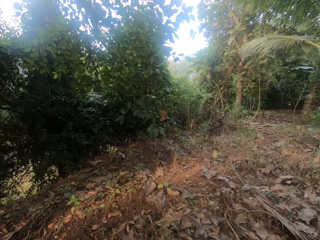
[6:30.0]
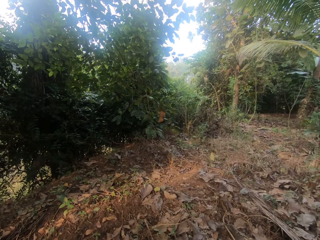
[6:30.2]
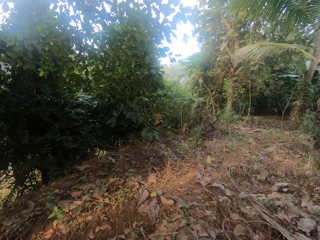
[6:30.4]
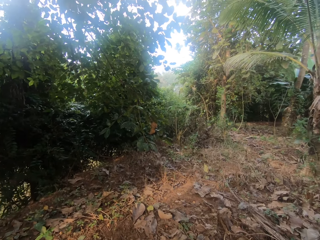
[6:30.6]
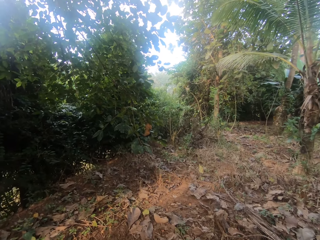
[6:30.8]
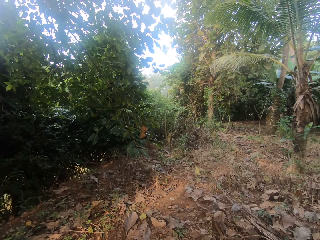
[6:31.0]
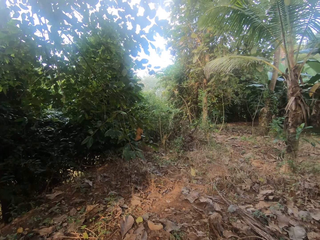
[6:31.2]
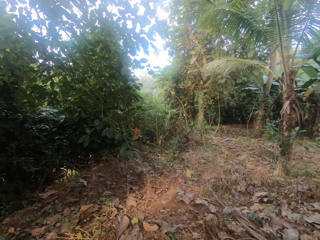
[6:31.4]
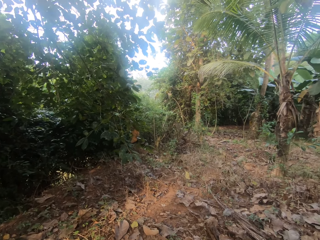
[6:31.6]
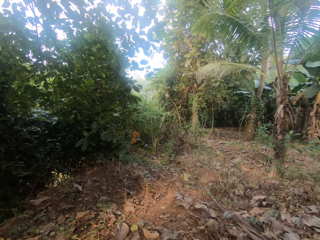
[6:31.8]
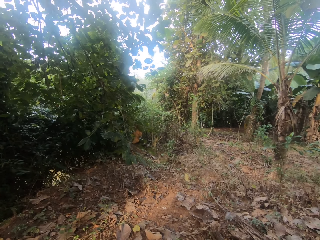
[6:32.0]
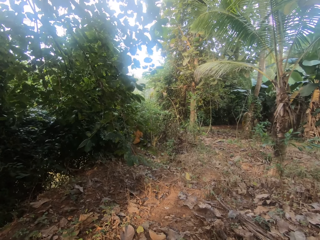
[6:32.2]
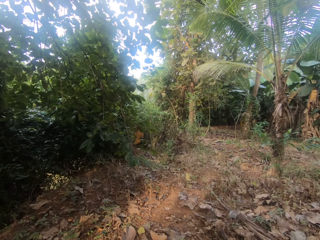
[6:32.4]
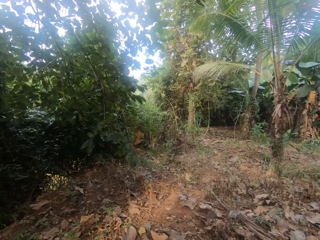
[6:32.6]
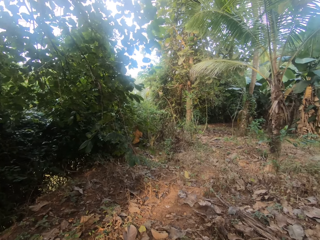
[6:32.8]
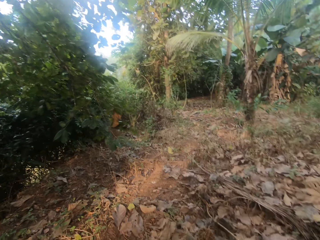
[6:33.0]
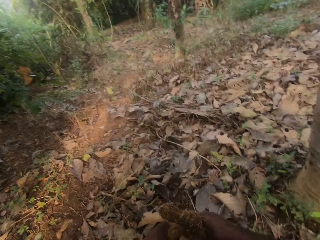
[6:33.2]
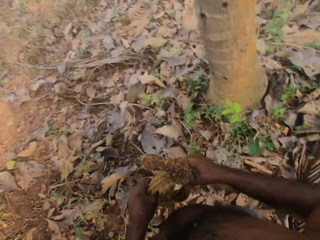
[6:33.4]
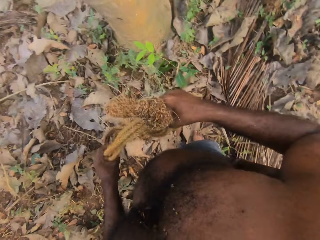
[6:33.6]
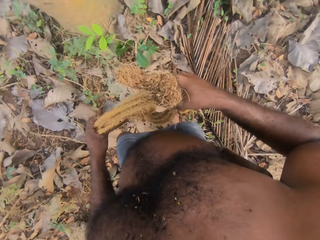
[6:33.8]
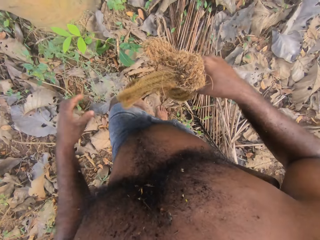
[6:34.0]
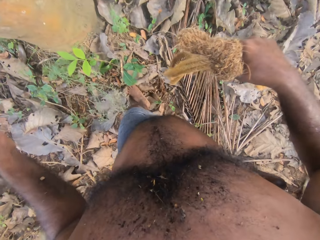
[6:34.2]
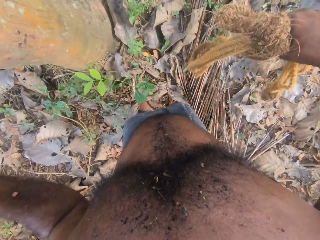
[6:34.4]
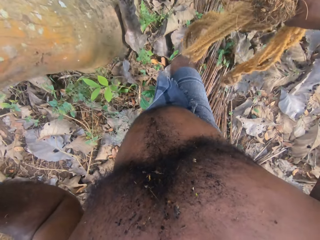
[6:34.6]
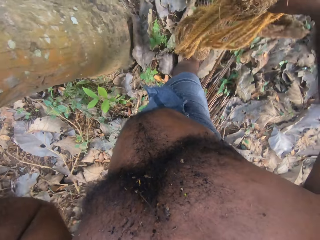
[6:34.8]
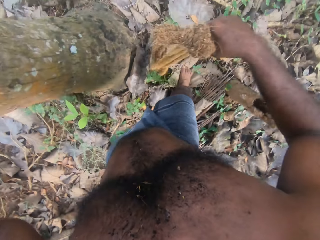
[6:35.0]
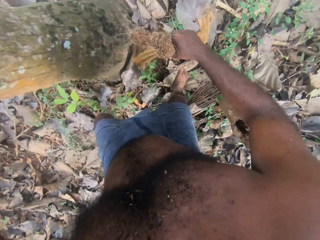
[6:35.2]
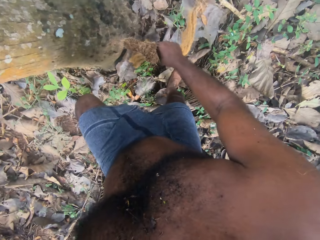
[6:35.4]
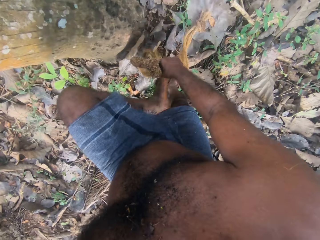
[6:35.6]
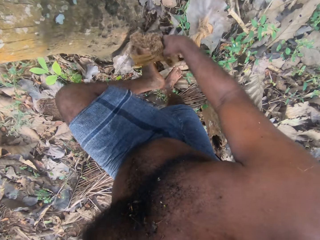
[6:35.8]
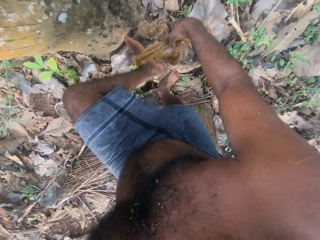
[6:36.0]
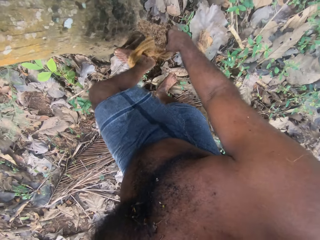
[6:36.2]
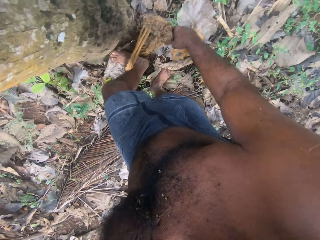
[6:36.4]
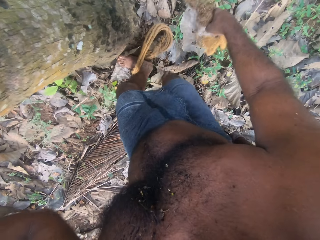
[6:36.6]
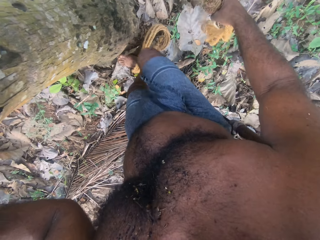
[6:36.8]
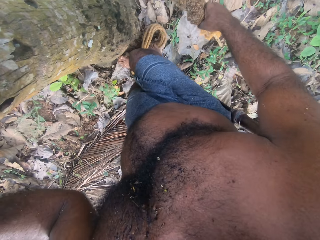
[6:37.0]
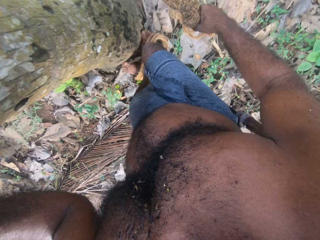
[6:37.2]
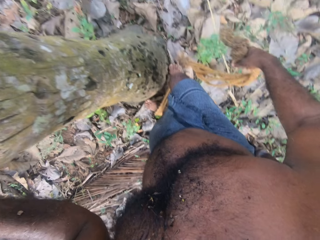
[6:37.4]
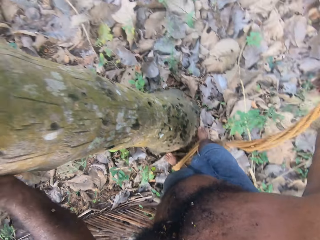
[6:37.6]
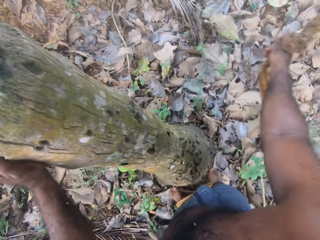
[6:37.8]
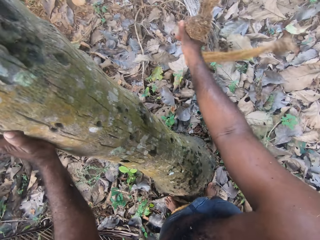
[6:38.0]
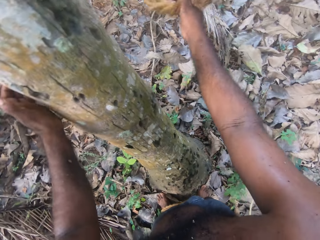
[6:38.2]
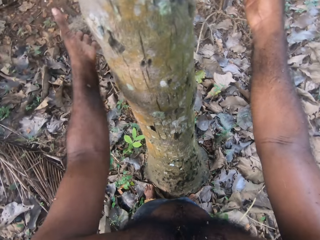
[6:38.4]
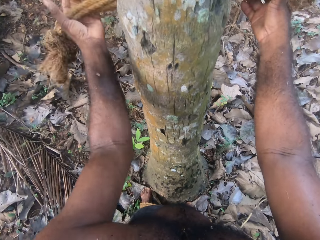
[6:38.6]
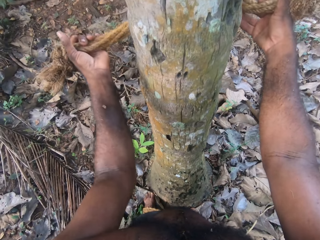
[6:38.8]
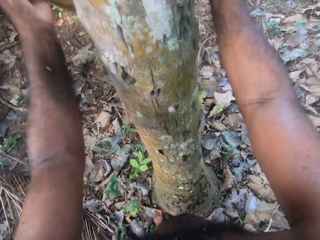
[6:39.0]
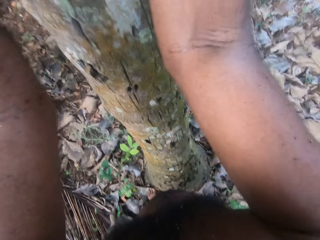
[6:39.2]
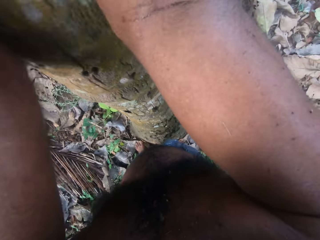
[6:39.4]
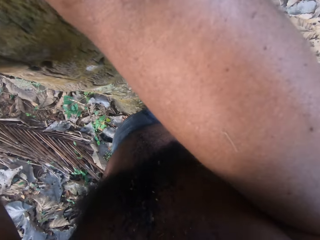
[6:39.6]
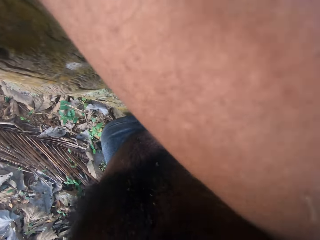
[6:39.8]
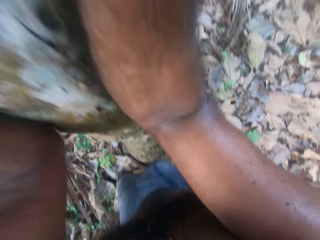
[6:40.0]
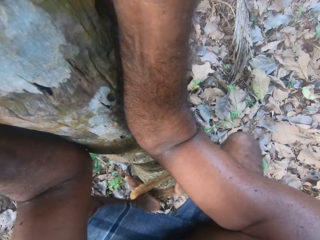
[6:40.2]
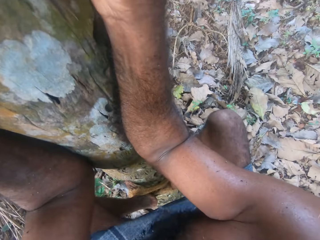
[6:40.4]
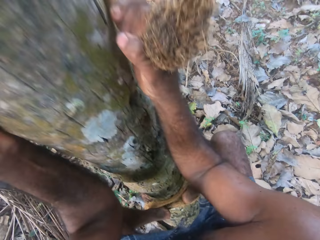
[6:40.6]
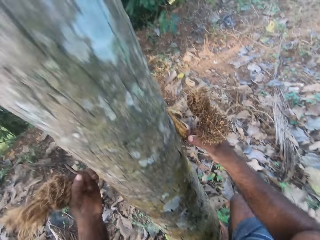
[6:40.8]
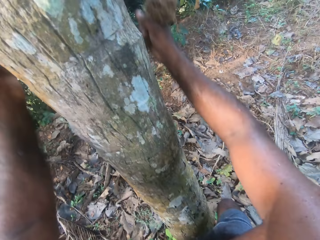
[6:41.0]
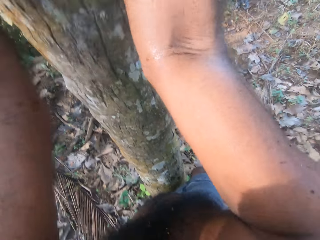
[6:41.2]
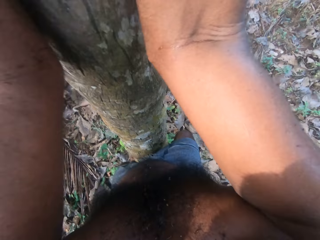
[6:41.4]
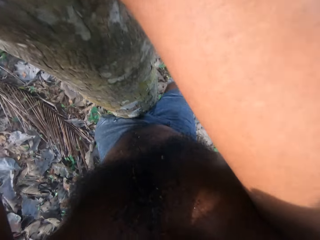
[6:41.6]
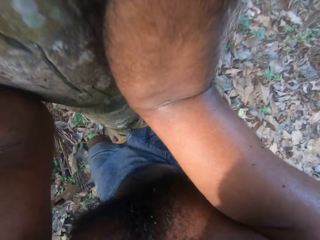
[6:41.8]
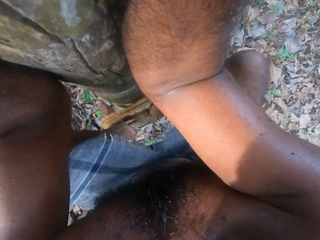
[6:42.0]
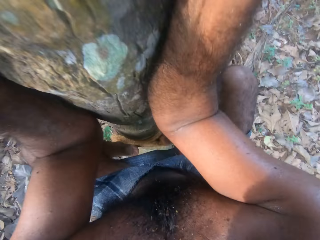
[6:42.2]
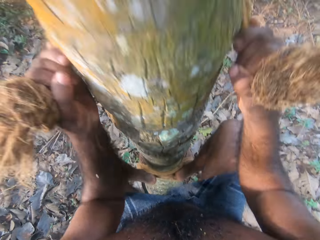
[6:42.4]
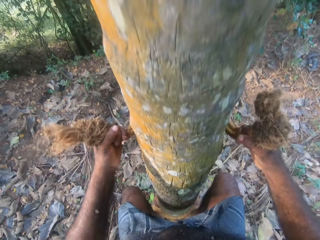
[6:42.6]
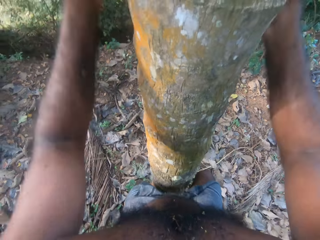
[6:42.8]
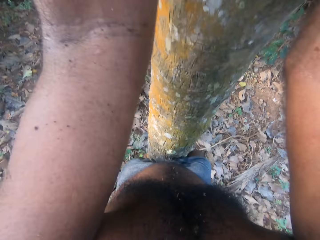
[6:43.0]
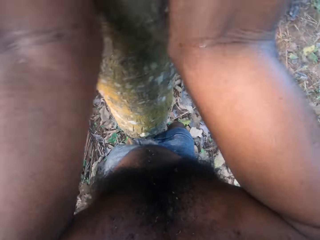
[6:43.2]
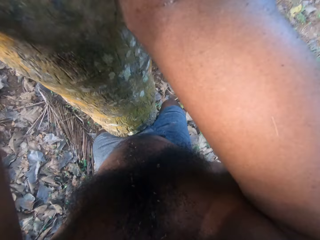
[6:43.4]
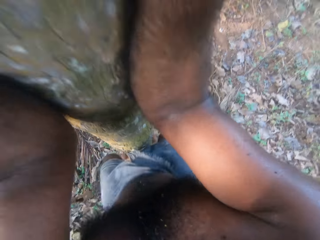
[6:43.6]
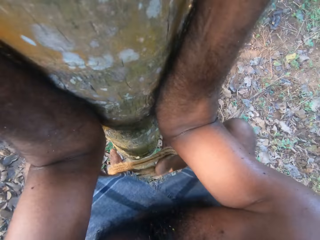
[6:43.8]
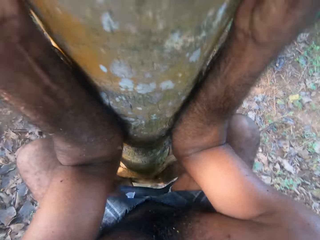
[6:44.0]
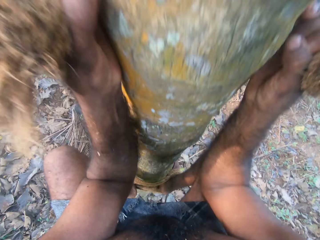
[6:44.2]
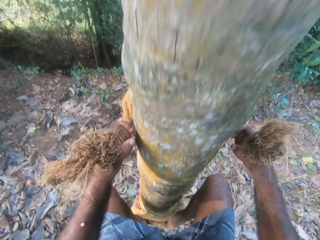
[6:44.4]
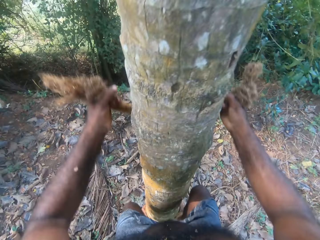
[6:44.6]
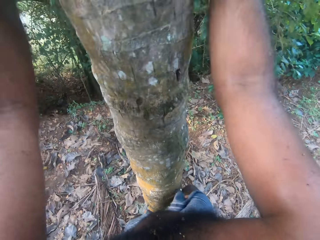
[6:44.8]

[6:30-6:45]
The camera wearer holds the palm tree. He ties the climbing rope in his feet. He puts the rope on his feet. He puts the rope around the tree. He adjusts the climbing rope and climbs the palm tree.

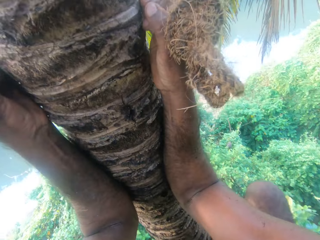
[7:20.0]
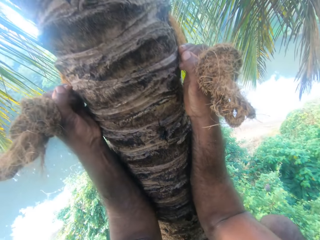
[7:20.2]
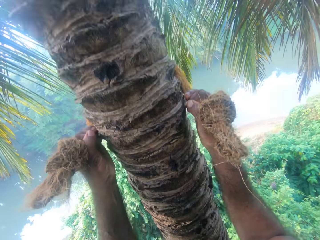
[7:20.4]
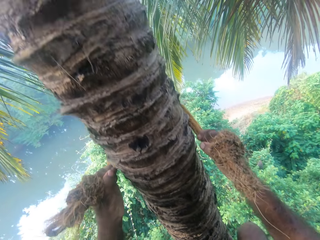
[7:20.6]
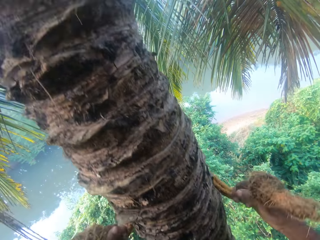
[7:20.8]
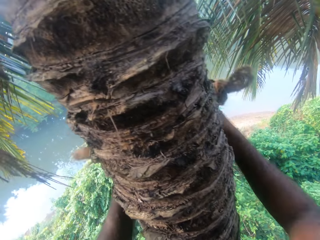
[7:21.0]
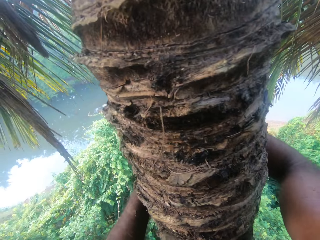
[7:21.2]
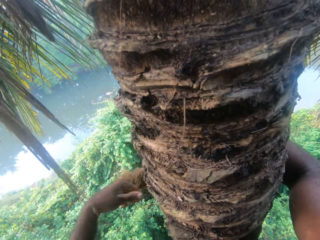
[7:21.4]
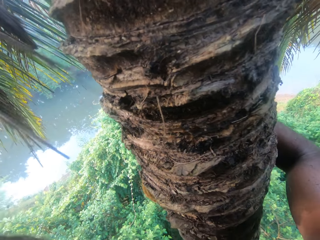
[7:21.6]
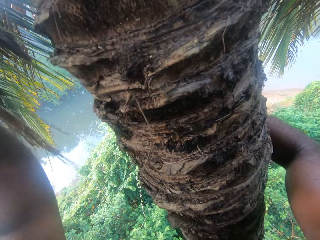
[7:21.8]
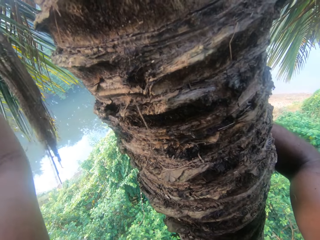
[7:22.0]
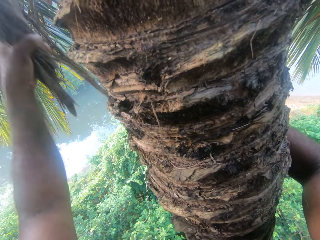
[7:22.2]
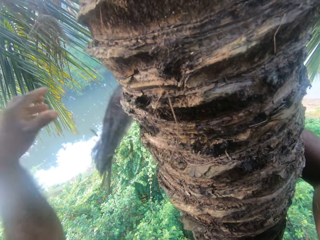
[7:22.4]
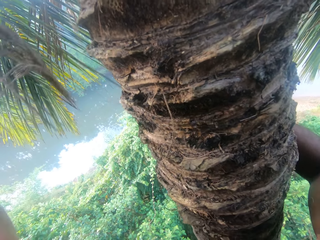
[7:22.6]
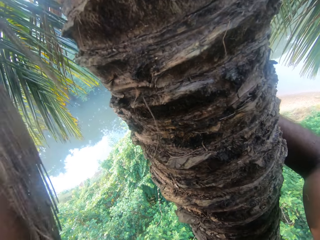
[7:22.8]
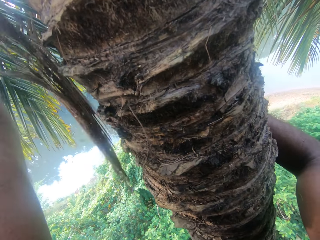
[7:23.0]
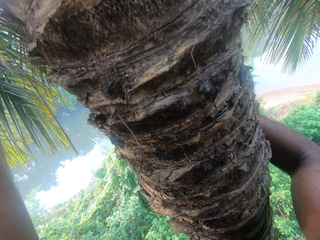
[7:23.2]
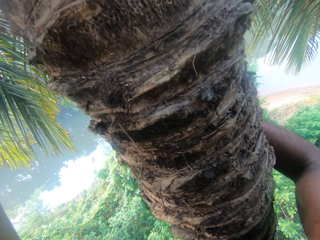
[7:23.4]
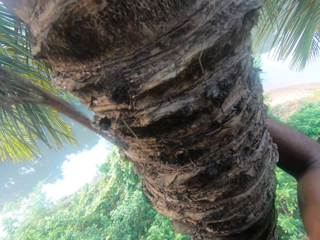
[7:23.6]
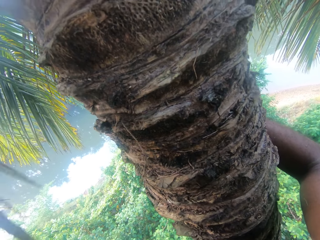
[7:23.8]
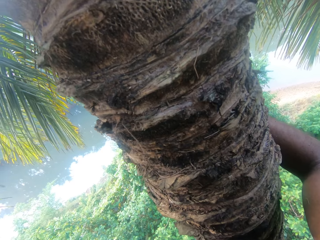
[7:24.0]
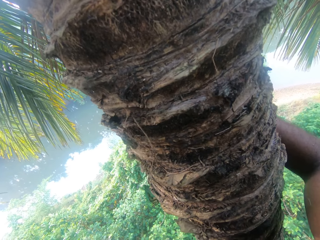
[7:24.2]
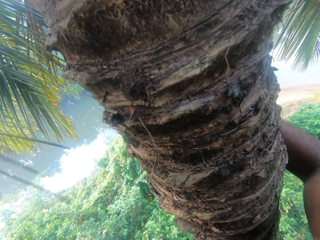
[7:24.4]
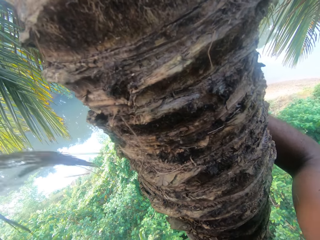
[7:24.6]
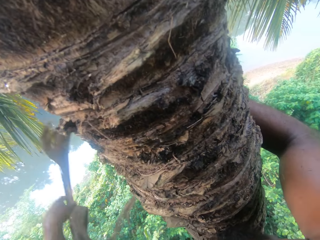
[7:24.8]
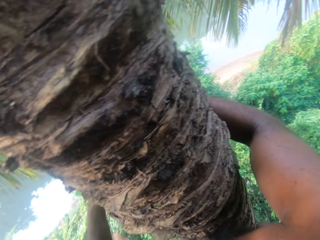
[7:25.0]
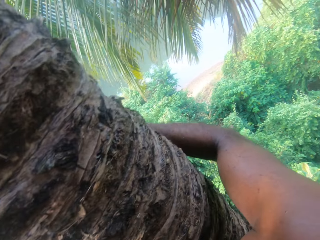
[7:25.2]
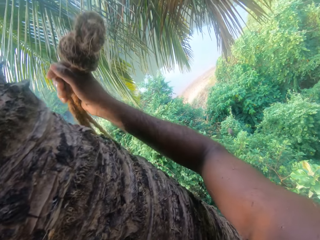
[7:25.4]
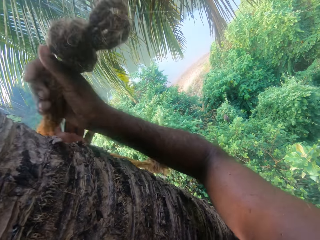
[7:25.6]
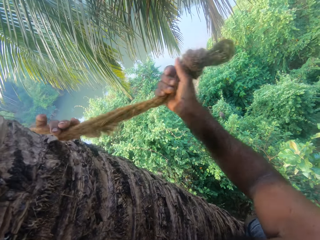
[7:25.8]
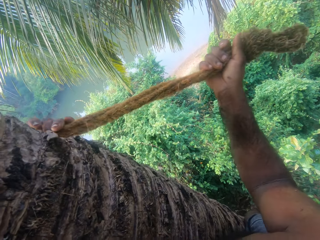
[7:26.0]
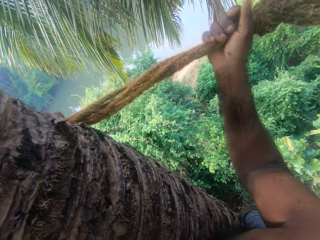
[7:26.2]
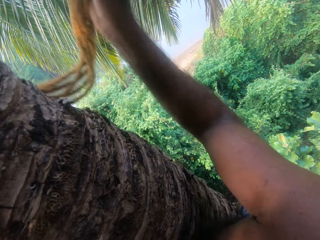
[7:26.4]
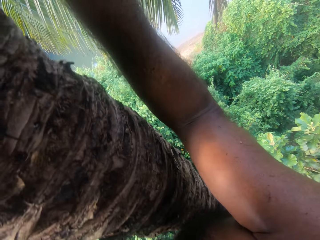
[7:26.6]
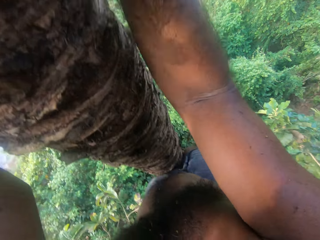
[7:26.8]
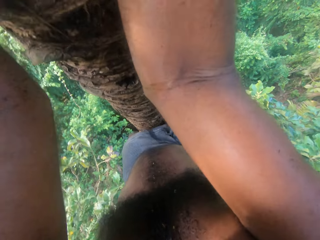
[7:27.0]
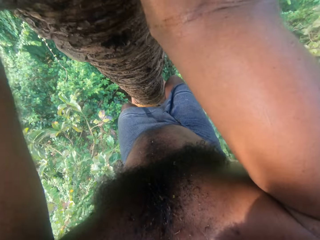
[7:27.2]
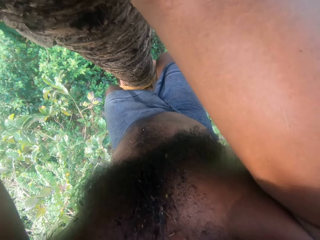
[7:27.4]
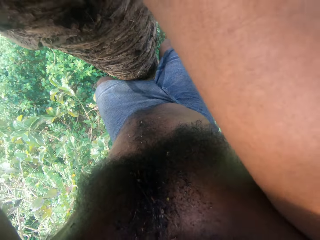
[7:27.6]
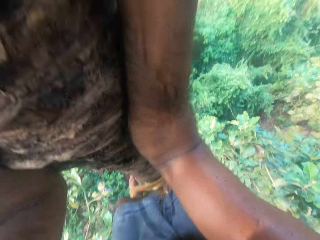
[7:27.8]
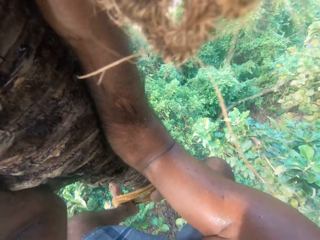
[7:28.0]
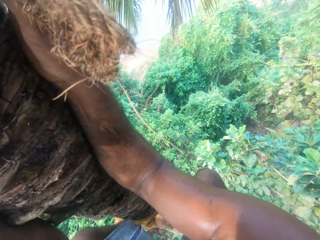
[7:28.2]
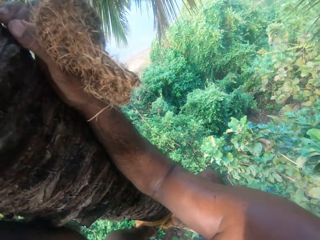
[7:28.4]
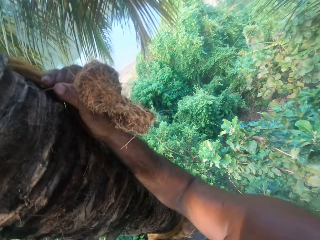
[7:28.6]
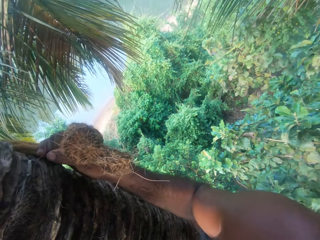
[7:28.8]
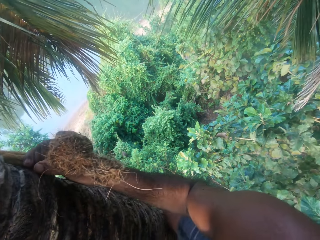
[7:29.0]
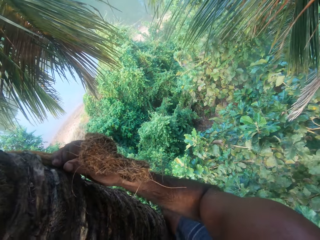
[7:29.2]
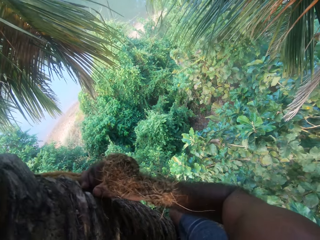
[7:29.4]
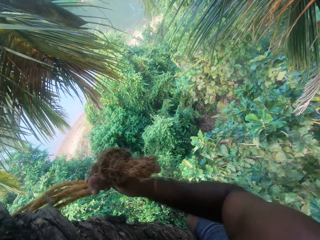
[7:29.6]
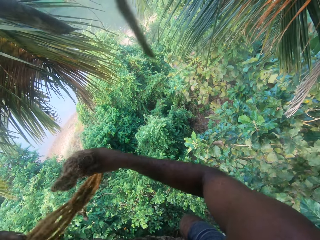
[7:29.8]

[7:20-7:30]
The camera wearer throws the dried leaves. They pluck the dried leaves. They adjust the climbing rope and climb the palm tree.
